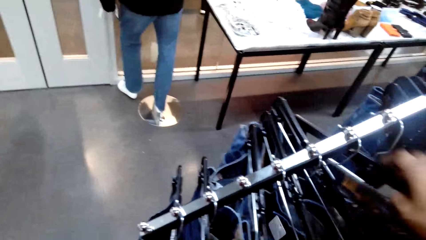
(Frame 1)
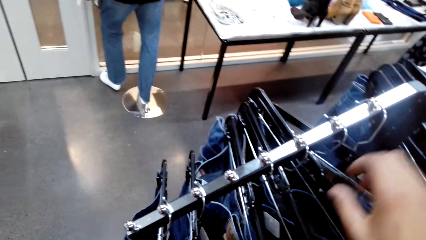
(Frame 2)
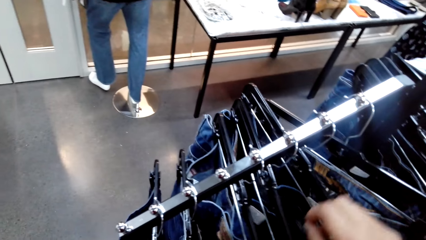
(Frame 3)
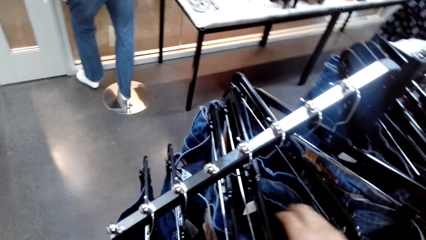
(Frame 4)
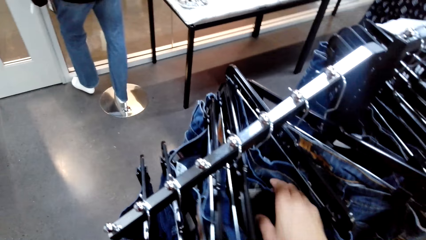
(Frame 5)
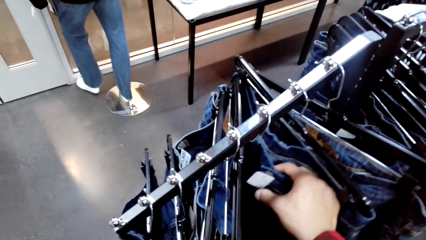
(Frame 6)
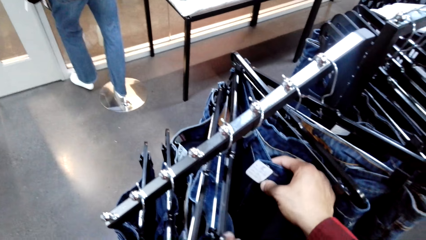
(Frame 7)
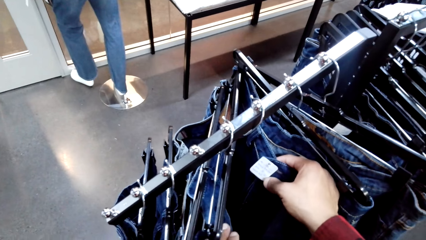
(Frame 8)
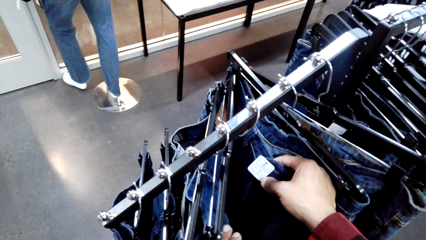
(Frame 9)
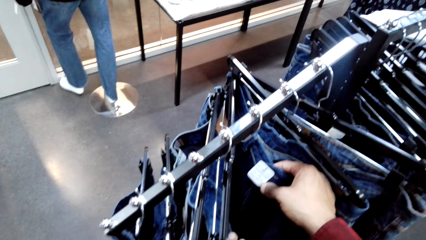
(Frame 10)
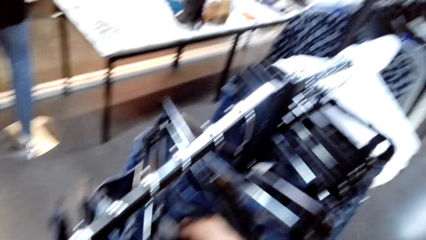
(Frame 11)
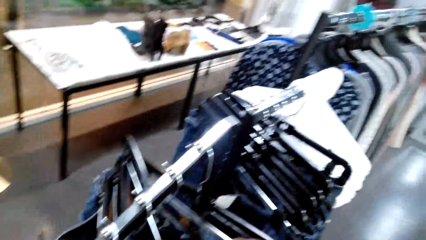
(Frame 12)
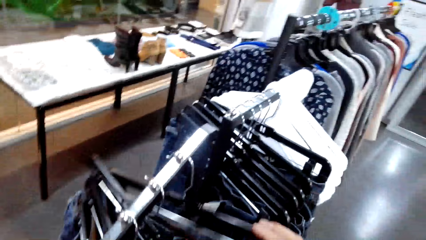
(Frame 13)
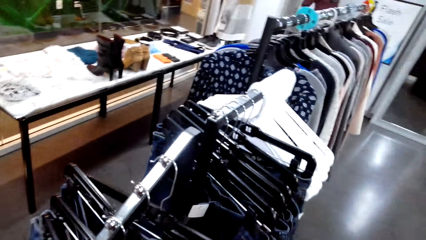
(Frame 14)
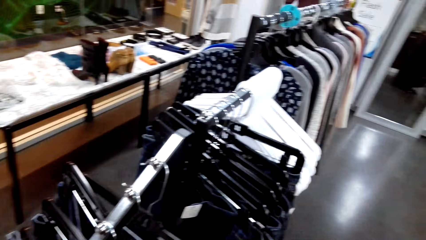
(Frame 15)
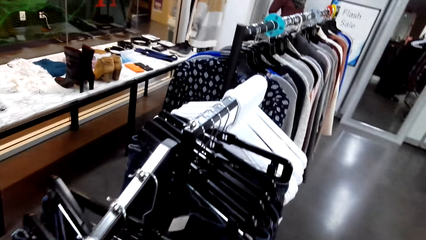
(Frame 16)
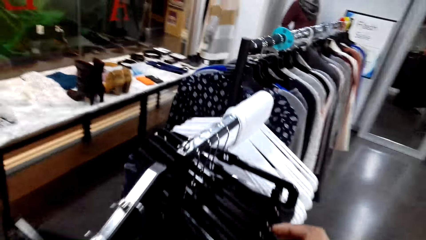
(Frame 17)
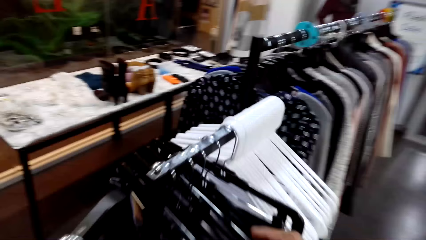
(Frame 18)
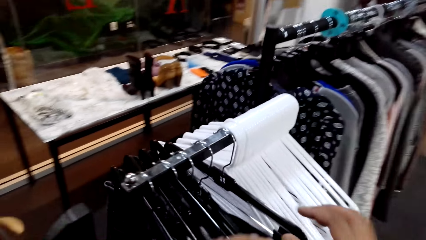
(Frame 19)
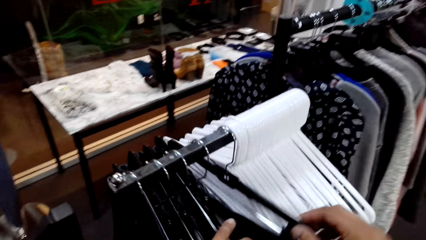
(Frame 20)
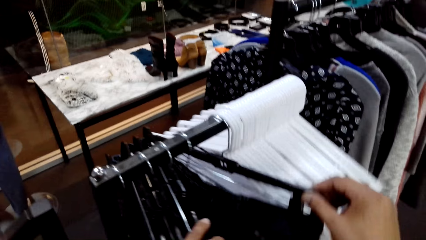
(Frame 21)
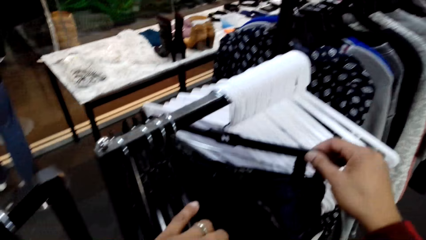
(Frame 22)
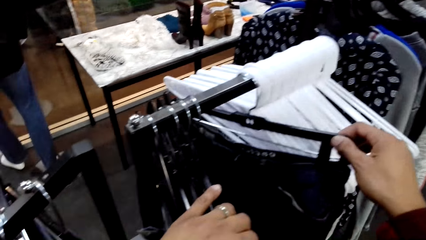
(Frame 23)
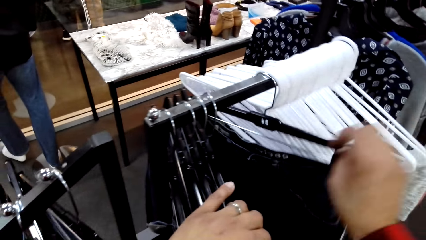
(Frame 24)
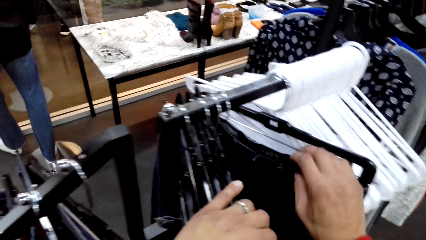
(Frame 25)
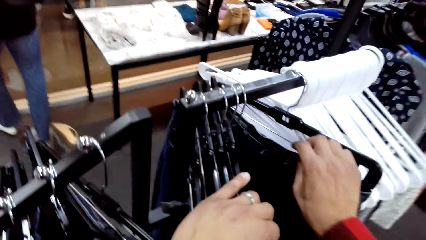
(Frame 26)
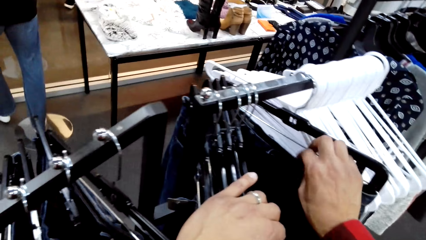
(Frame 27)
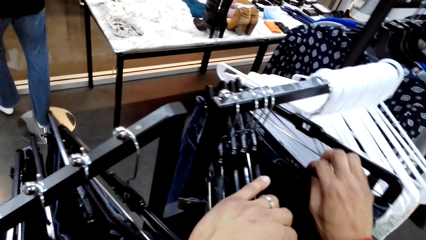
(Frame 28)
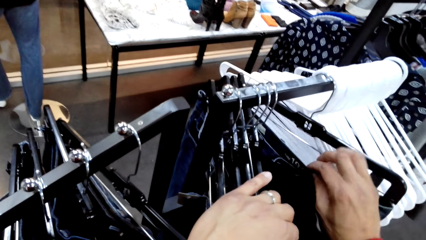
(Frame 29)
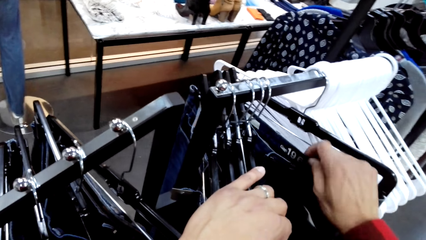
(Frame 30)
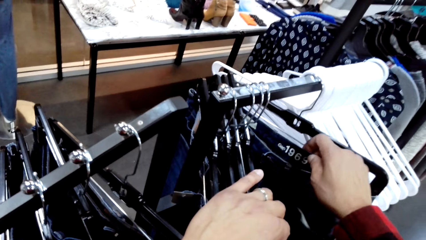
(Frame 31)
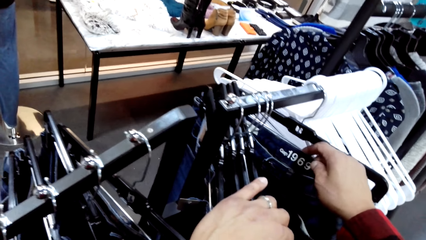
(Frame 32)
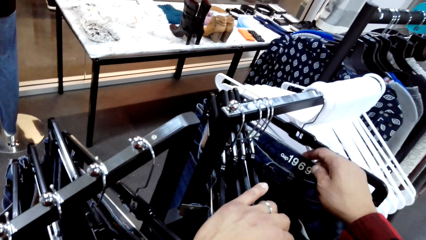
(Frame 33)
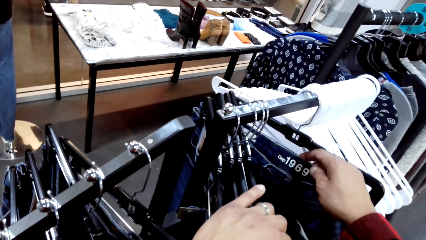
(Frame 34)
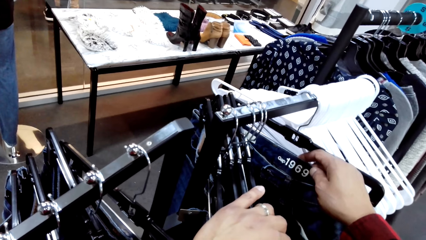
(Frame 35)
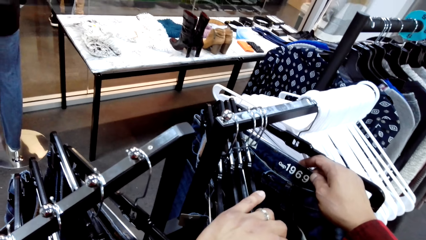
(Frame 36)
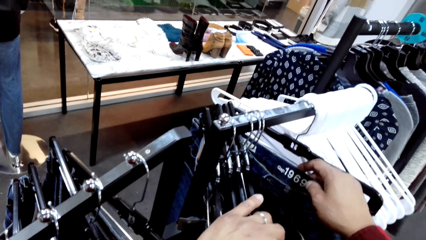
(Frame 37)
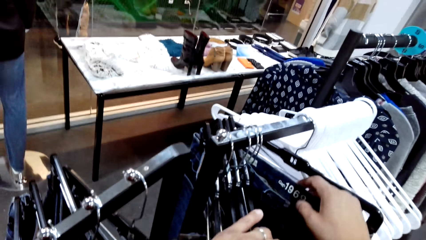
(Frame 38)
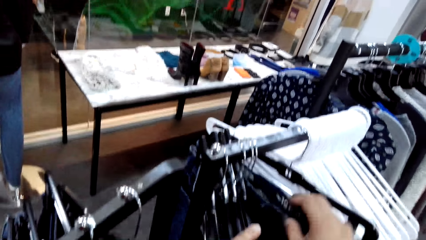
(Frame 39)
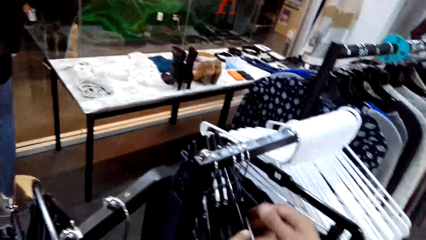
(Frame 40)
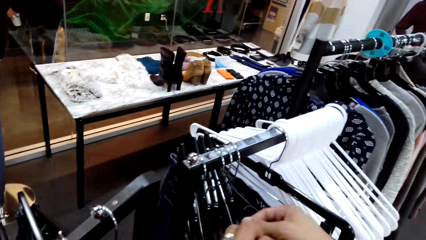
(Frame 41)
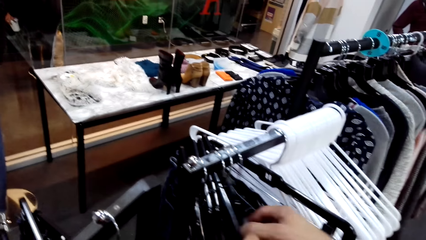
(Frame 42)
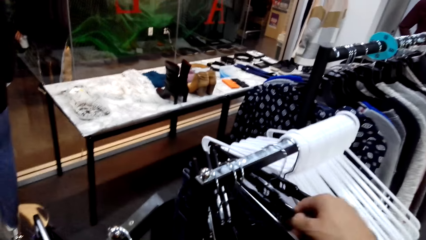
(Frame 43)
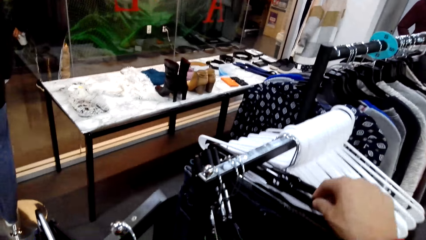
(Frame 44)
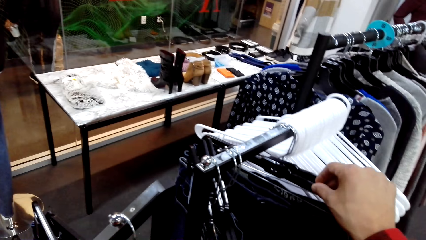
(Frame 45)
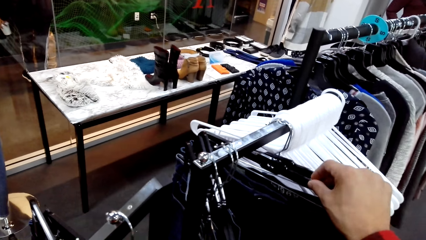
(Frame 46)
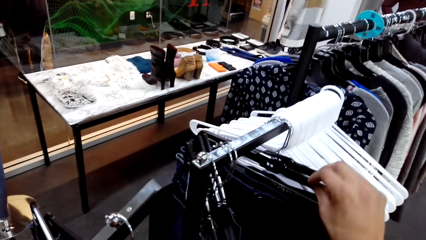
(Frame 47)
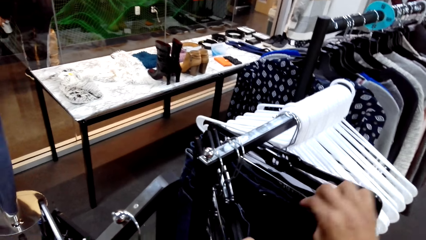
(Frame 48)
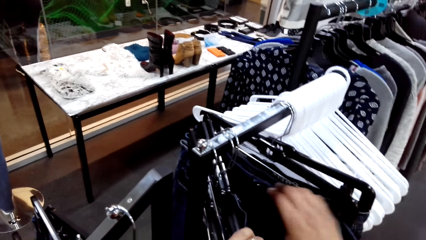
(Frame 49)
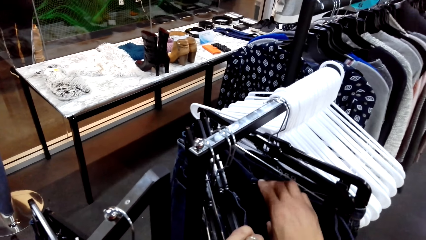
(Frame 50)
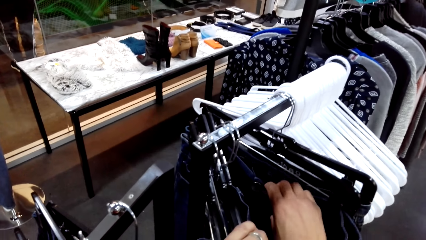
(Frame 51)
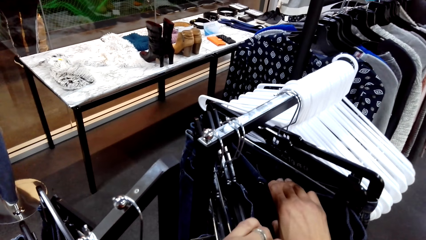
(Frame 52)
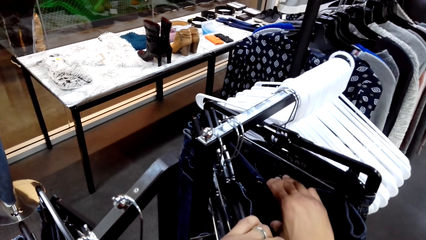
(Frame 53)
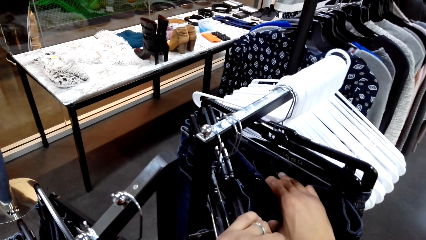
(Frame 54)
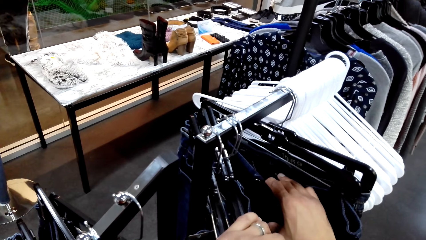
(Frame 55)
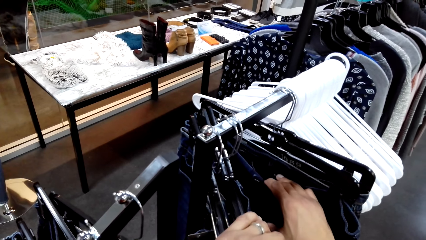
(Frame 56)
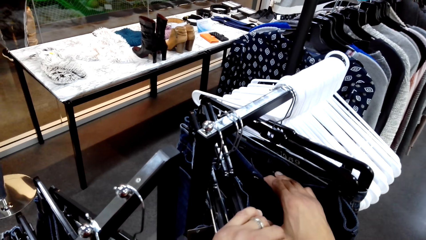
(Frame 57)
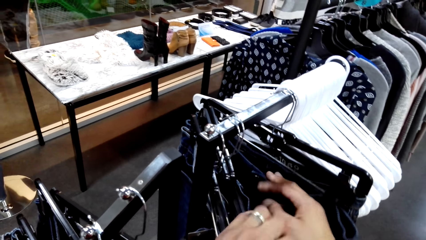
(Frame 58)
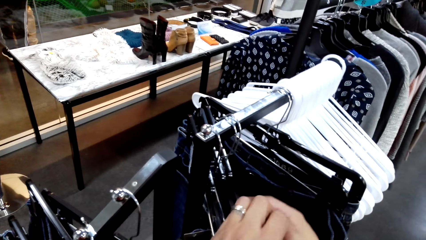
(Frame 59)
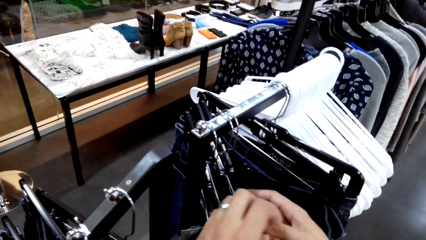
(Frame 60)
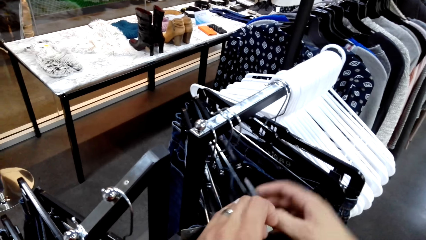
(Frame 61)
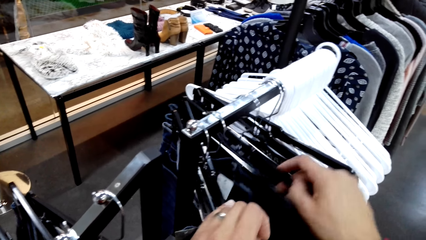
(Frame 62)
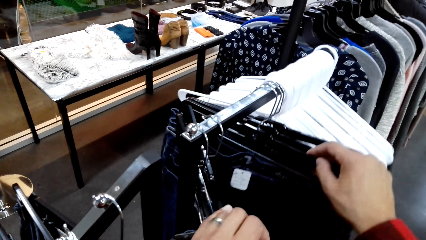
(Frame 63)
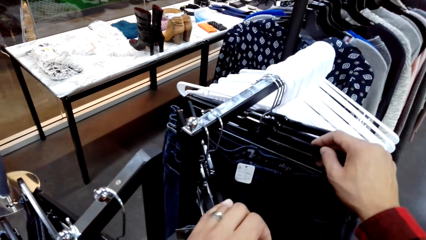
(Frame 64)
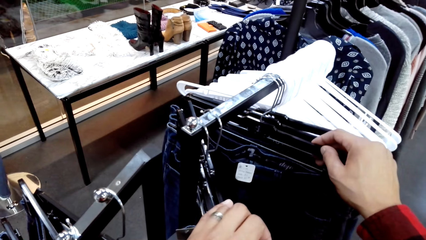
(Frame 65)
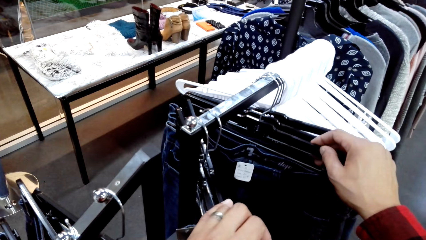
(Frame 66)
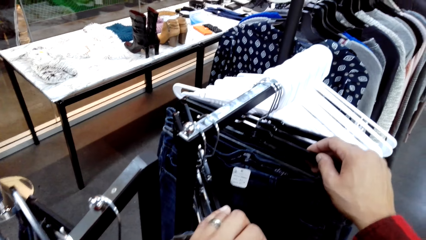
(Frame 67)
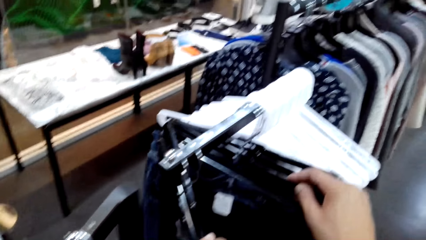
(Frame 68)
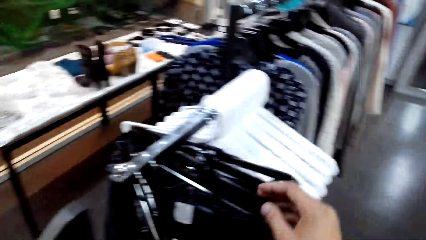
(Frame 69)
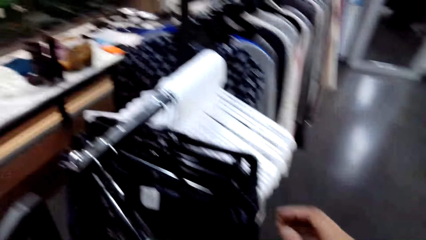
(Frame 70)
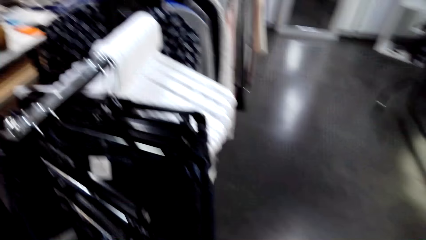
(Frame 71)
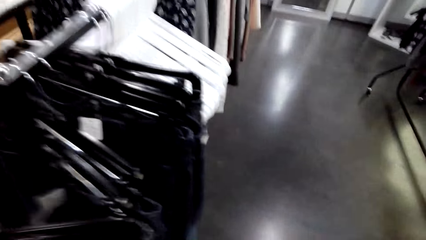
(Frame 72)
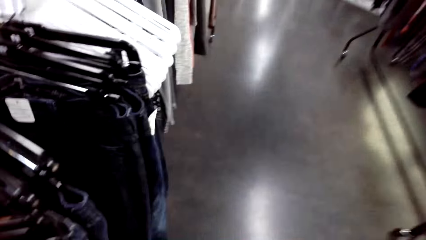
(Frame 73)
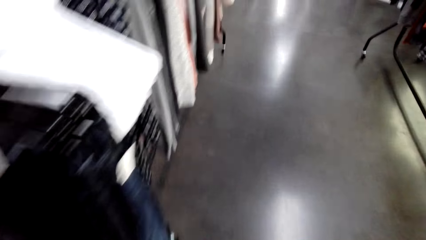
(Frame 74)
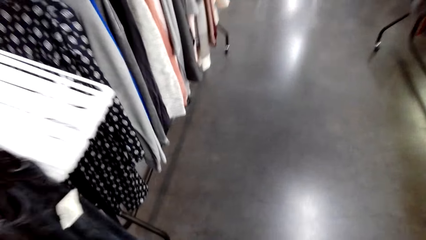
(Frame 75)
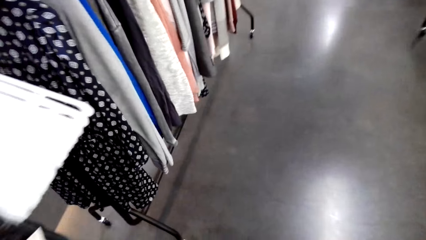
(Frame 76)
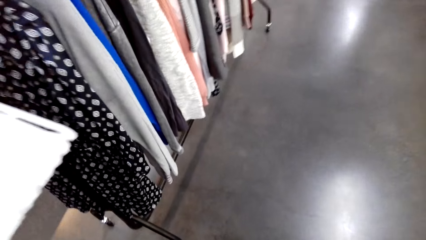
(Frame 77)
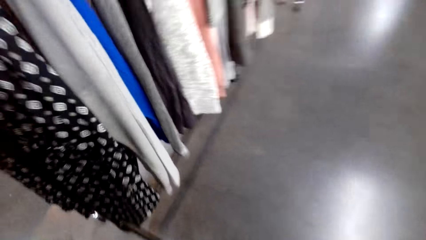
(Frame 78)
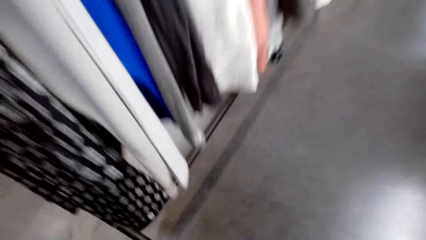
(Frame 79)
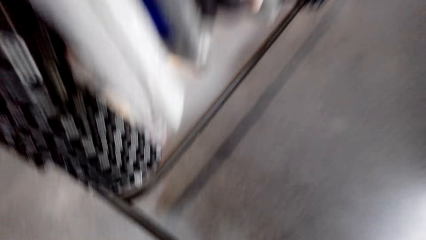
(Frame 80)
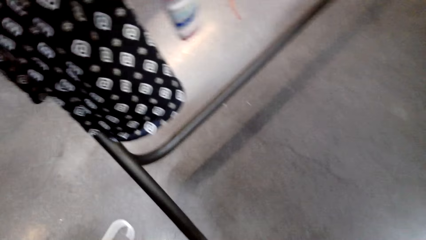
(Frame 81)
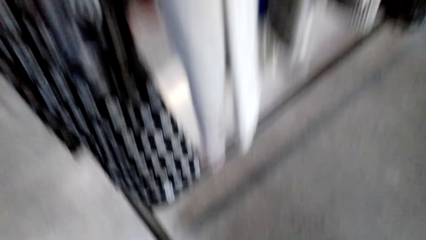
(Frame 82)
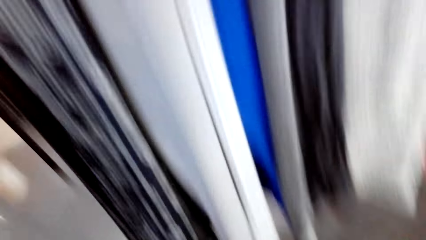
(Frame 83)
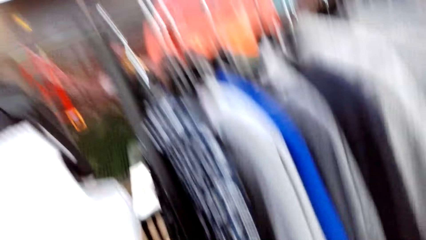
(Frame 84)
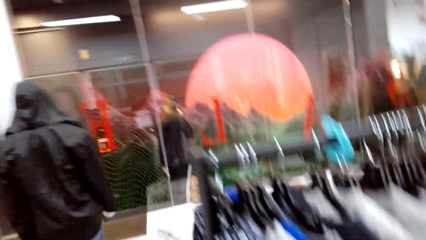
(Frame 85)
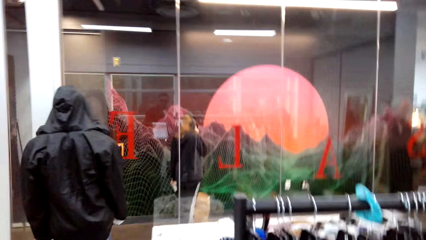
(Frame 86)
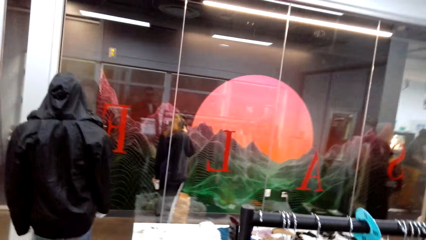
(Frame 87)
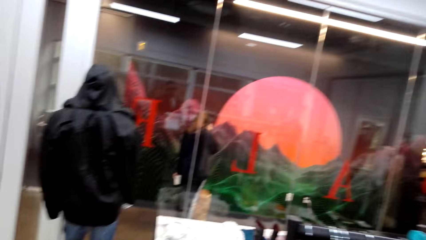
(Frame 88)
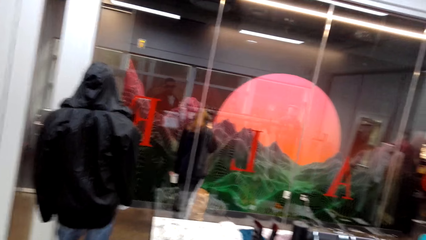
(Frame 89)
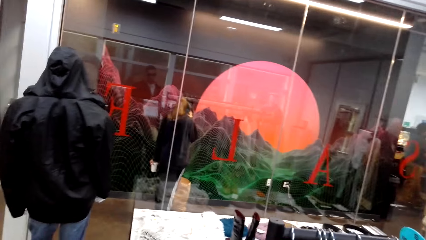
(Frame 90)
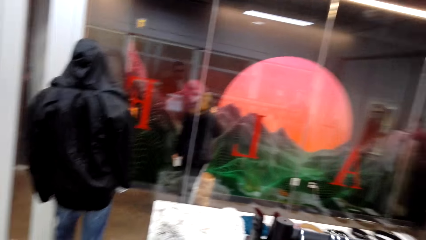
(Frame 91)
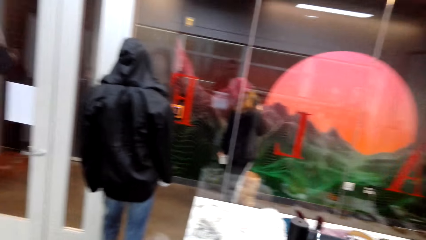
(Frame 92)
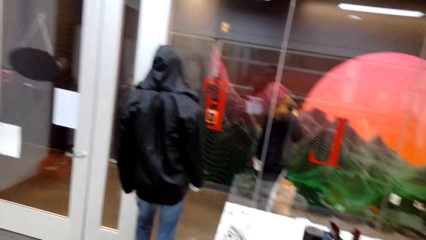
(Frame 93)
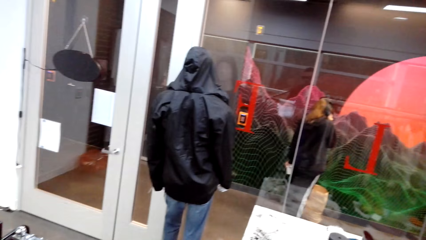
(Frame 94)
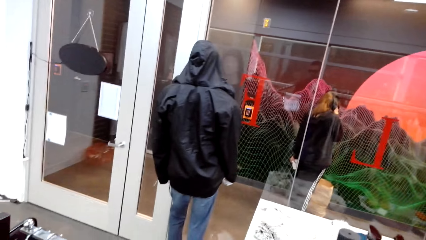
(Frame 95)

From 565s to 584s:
The camera wearer checks jeans. They talk to a man. They bend towards the floor. They pick up the clothes. They stand up. They stare at the window.
